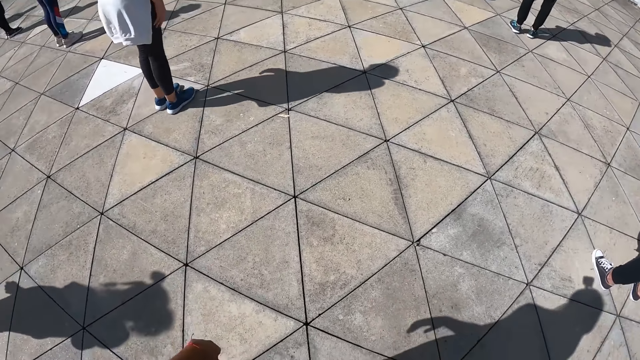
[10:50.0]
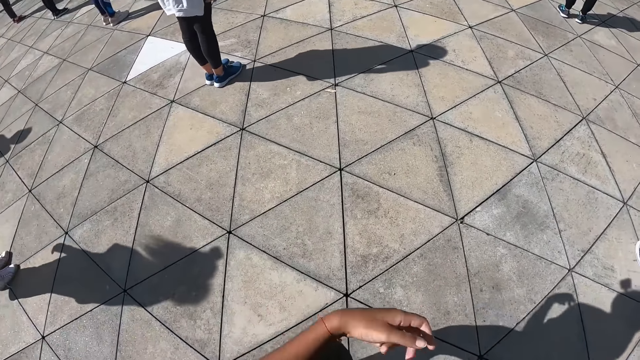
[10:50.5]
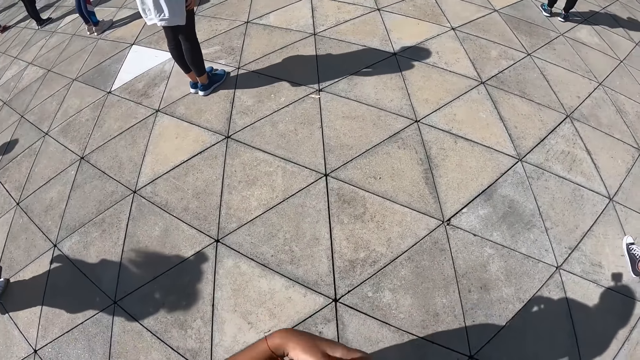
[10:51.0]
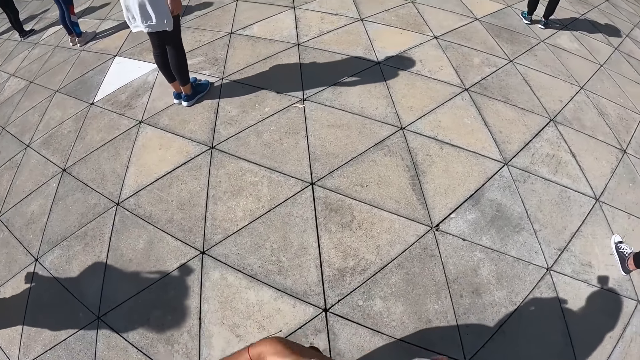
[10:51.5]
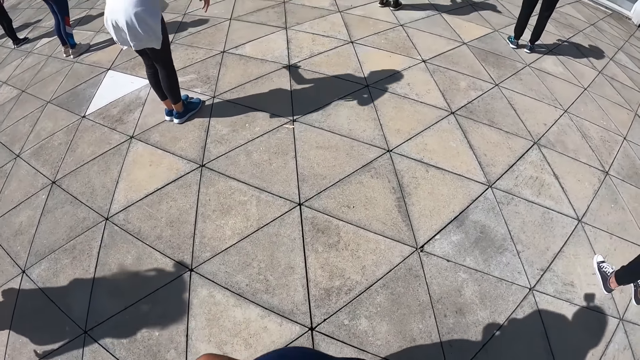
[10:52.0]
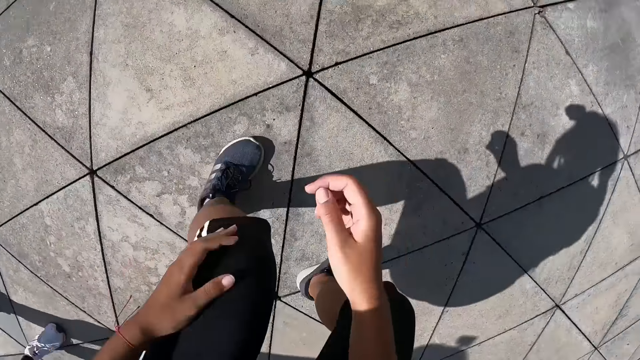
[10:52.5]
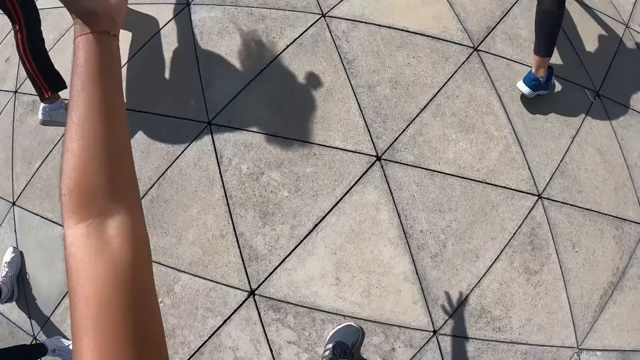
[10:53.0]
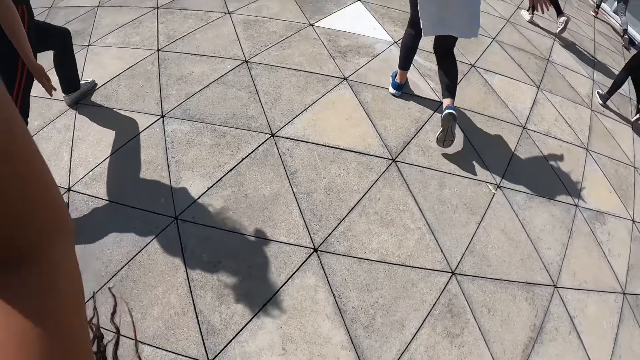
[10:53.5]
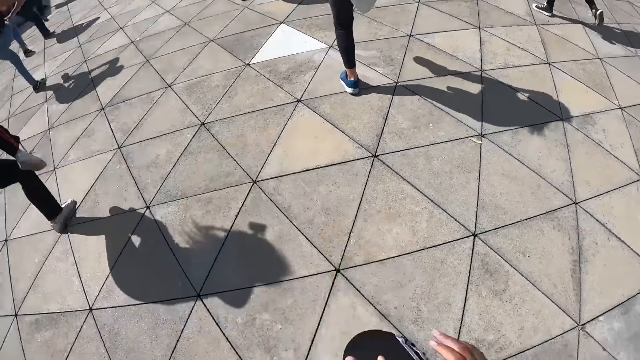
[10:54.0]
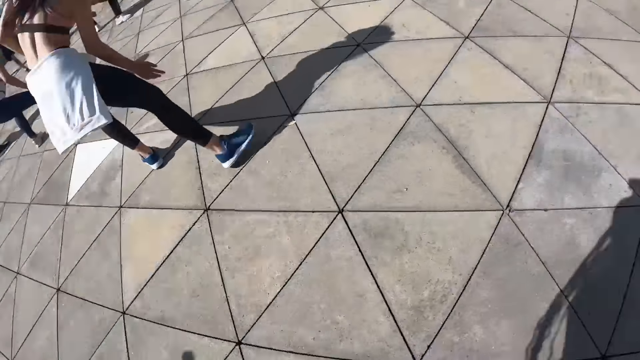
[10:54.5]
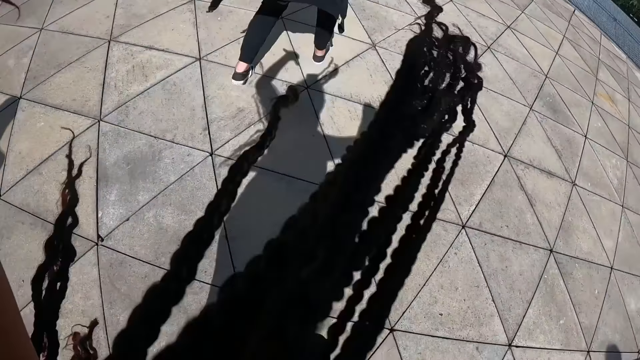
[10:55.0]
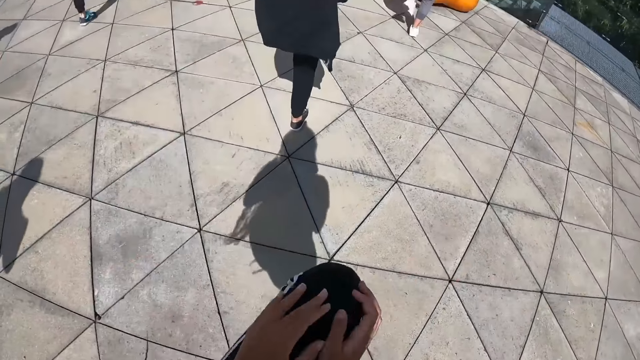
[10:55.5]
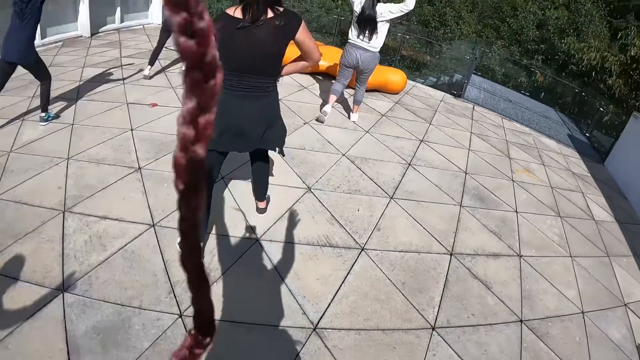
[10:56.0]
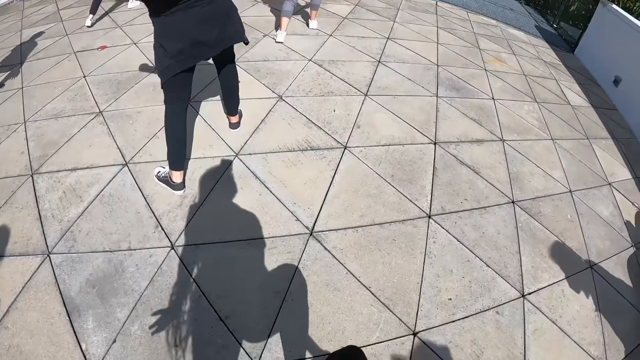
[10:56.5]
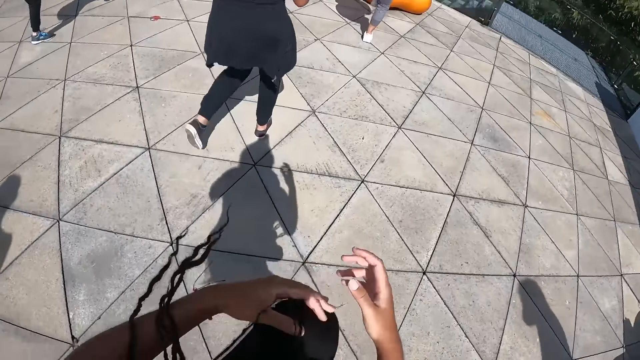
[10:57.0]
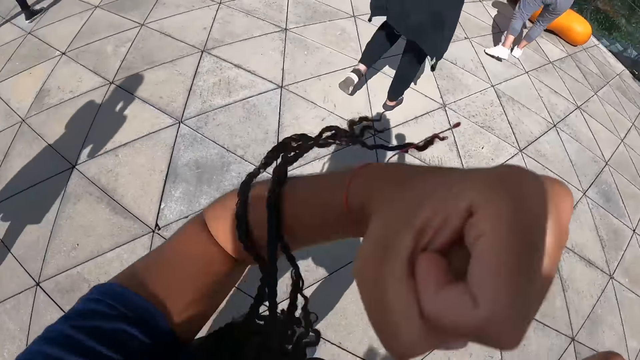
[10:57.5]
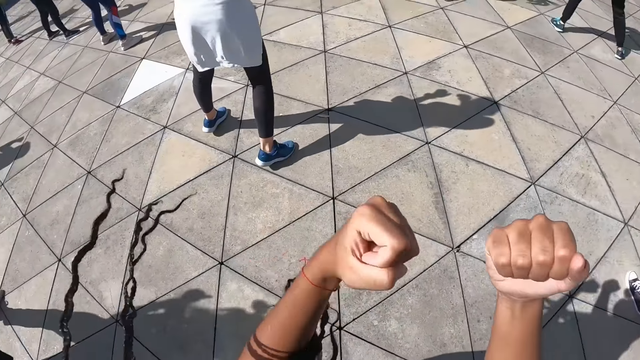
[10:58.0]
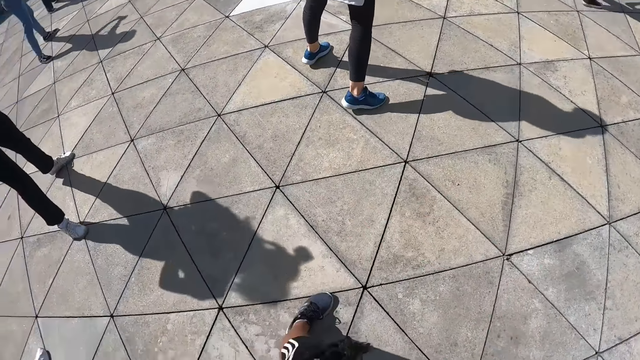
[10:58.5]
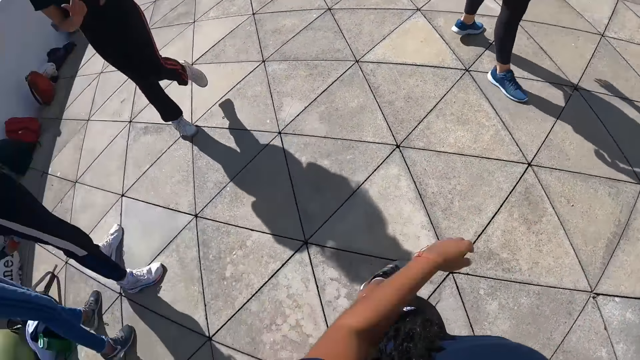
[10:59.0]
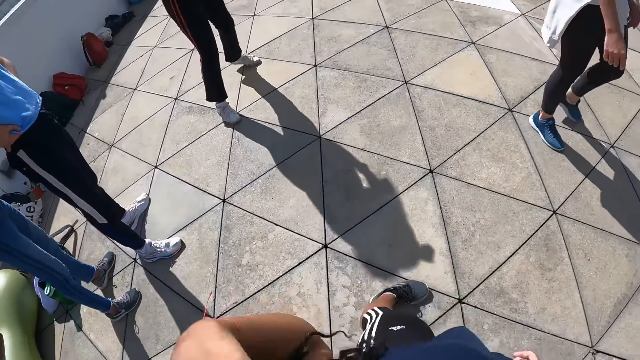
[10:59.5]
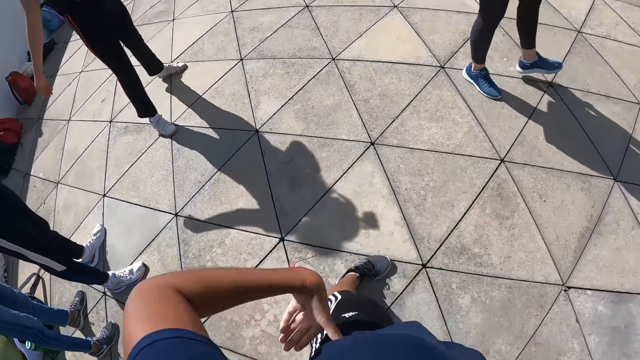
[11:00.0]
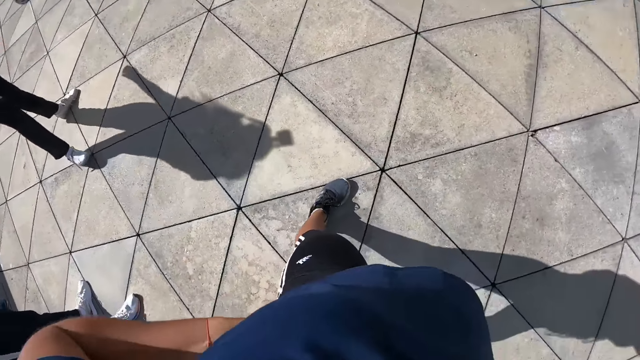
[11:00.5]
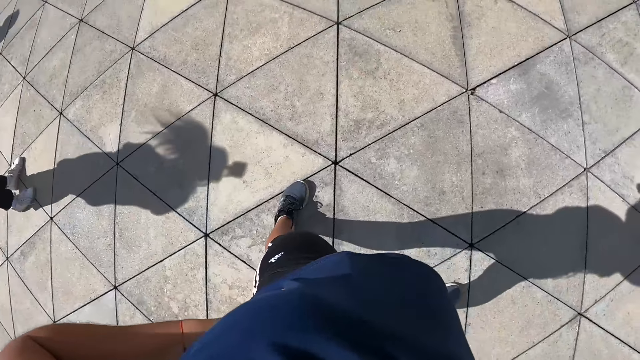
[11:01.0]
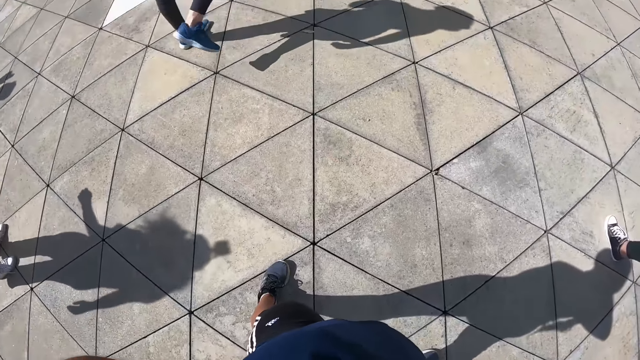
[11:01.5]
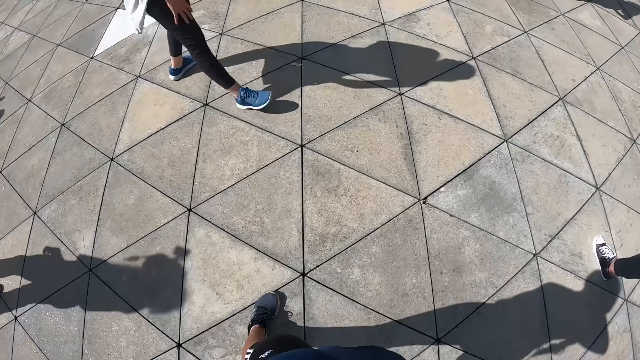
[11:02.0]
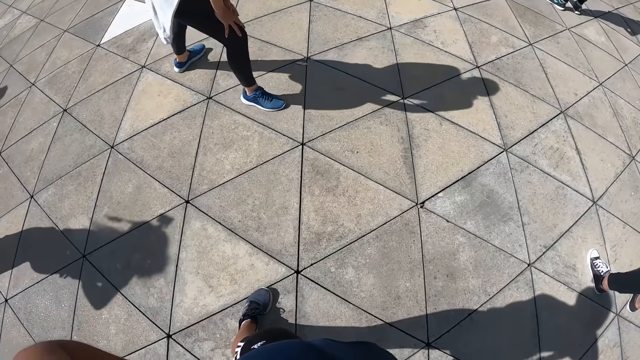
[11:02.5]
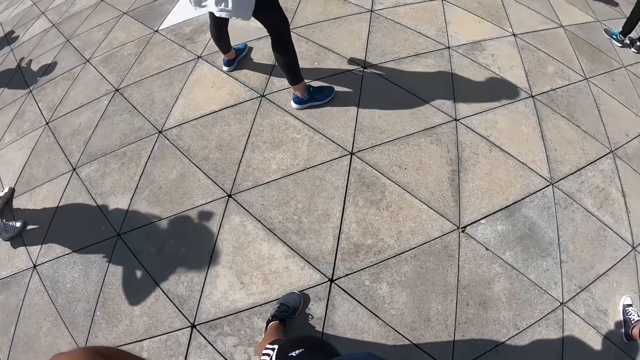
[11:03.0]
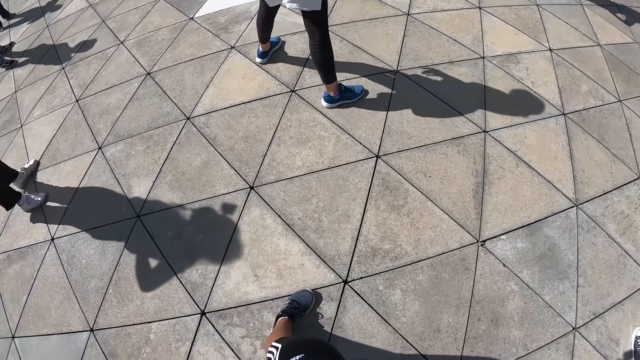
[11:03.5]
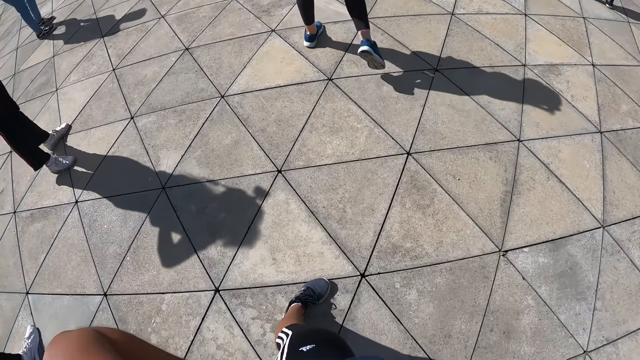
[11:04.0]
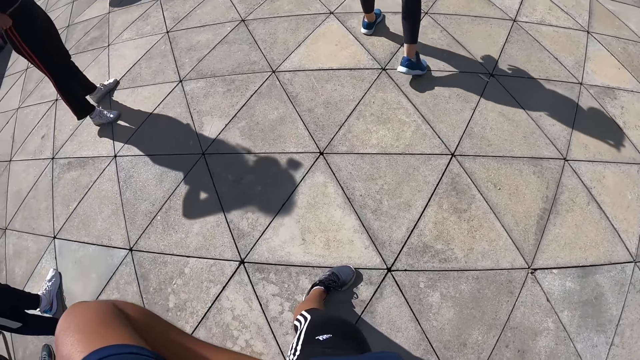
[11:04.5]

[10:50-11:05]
The camera wearer stares at the floor and dances in the studio. A woman dances in the studio. Another woman dances in the studio. A third woman dances in the studio. The camera wearer flips her hair back. She stares at the floor.

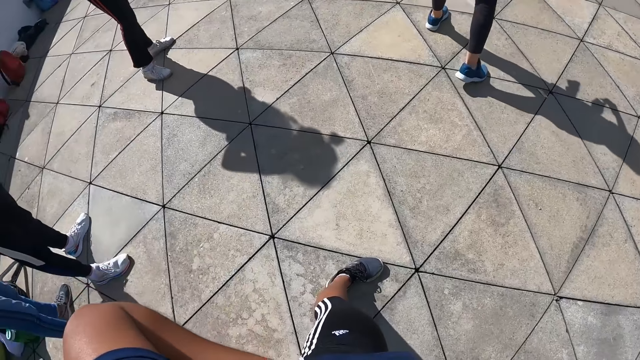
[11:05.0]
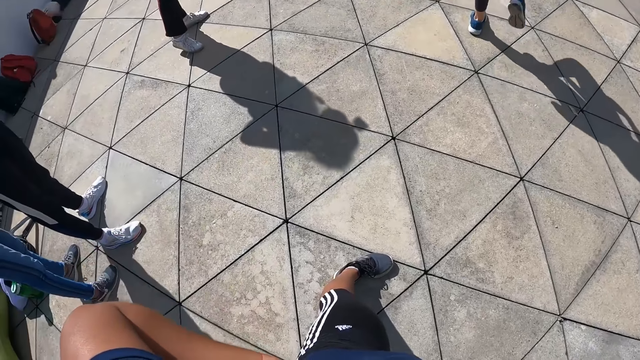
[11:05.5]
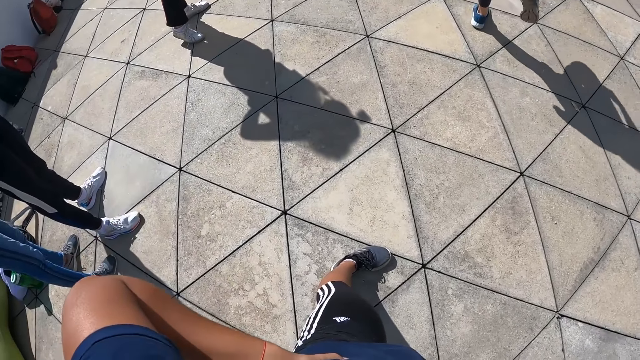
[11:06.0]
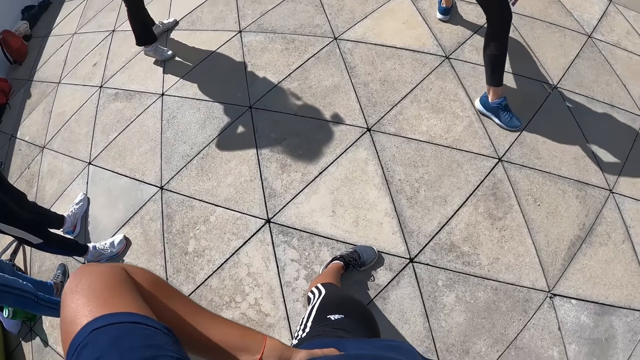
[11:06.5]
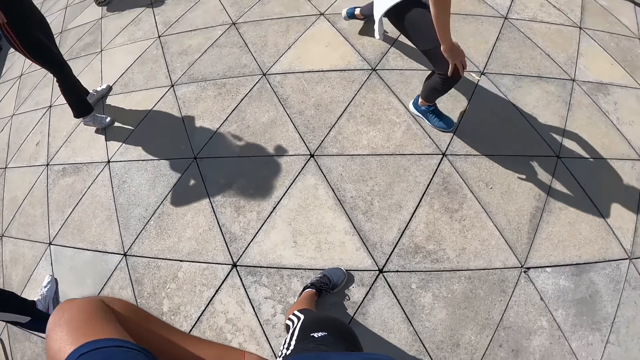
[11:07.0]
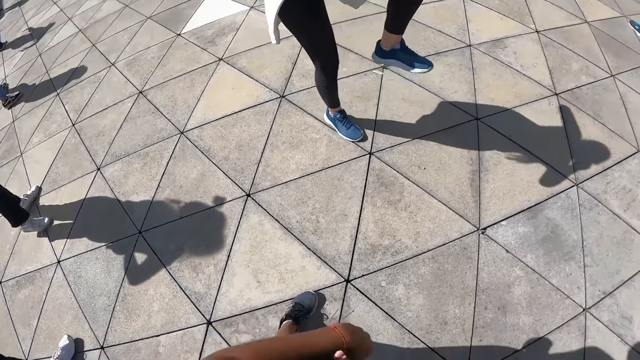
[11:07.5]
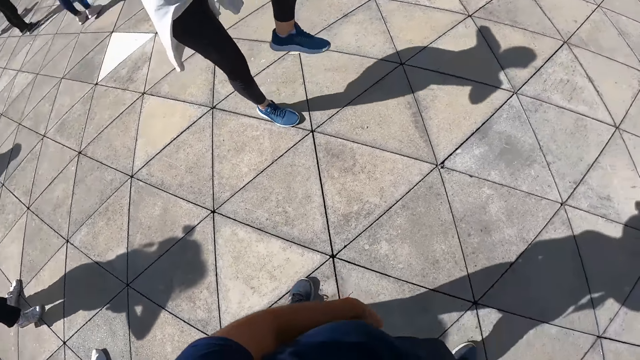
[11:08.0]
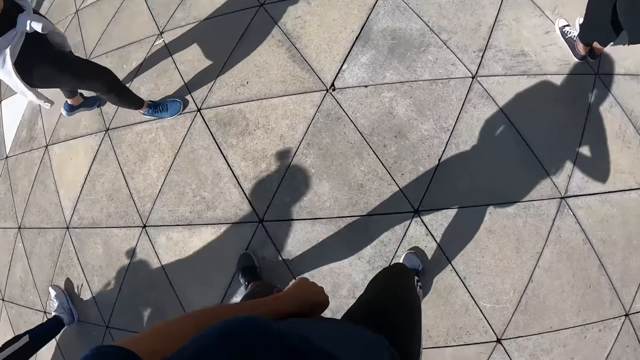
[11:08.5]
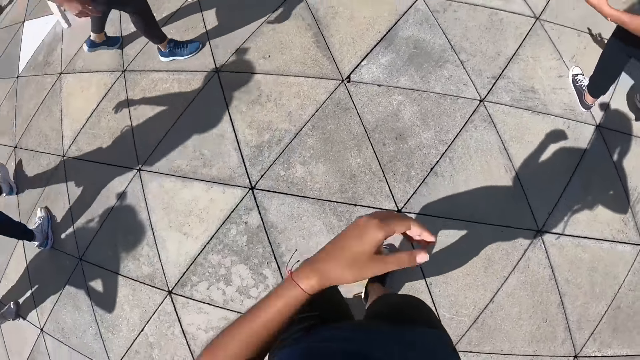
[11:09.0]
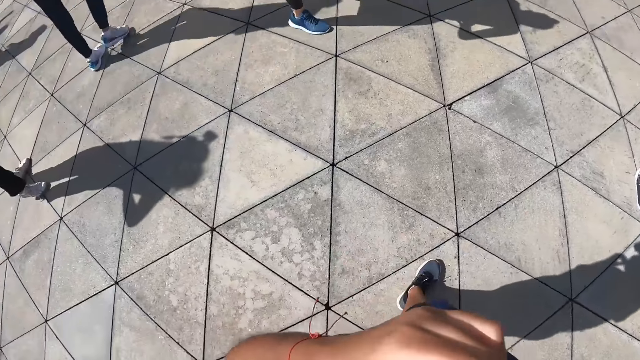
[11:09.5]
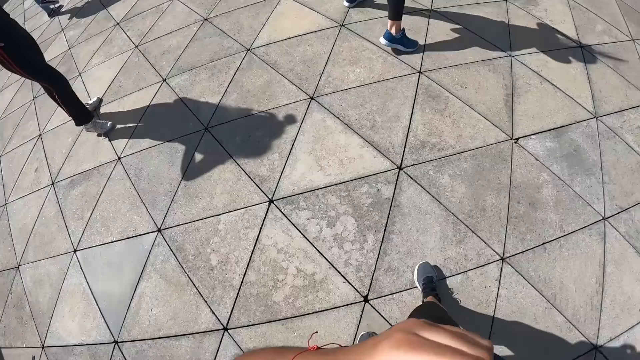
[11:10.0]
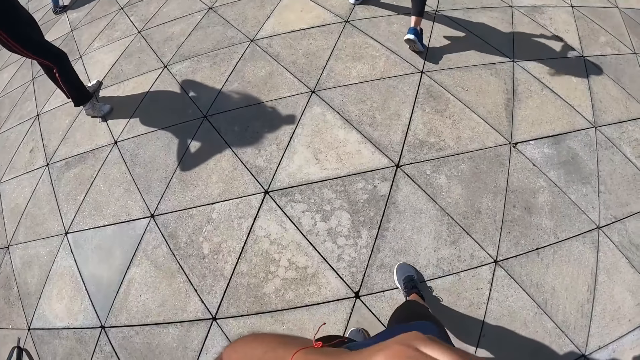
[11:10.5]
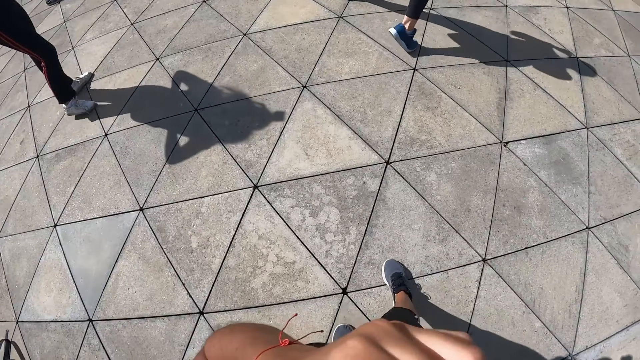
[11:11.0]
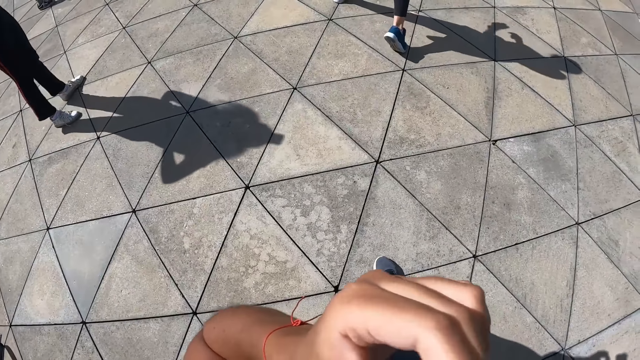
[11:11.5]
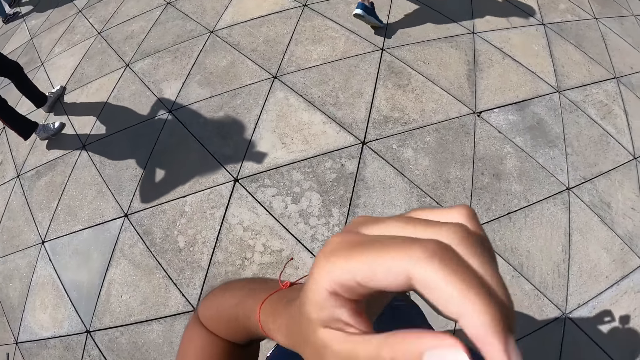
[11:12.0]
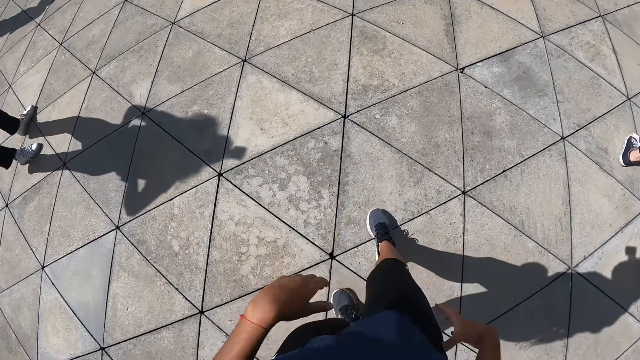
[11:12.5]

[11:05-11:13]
The camera wearer scratches her face with her hand.
